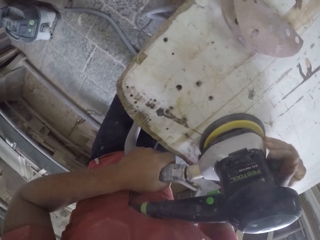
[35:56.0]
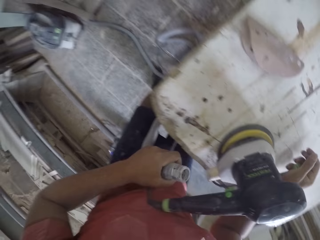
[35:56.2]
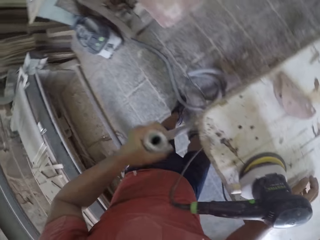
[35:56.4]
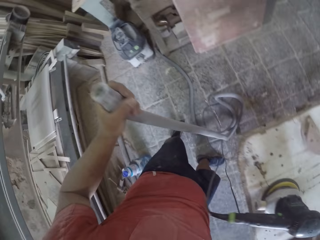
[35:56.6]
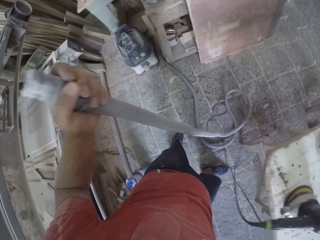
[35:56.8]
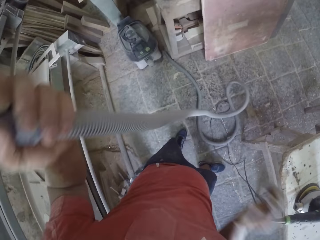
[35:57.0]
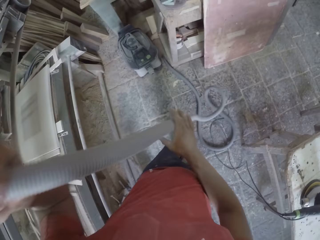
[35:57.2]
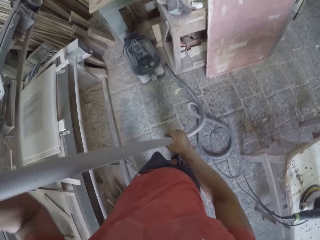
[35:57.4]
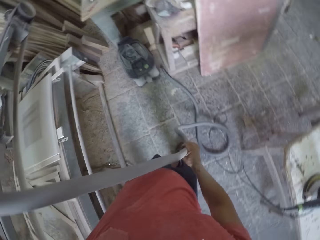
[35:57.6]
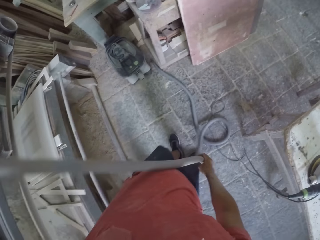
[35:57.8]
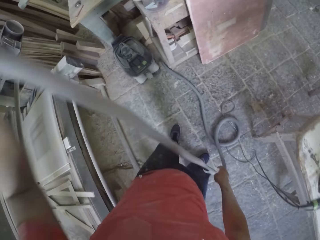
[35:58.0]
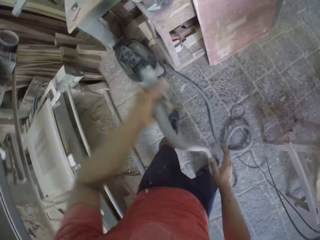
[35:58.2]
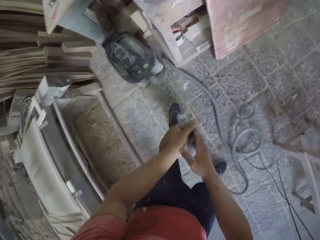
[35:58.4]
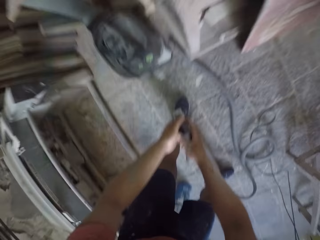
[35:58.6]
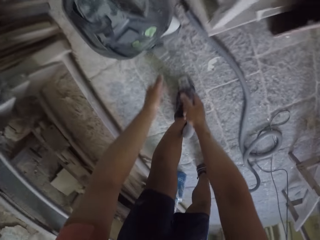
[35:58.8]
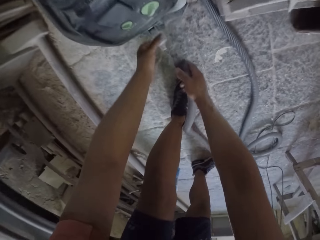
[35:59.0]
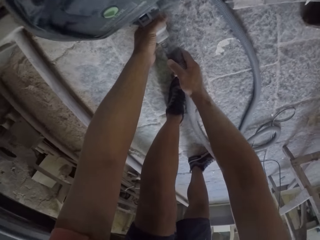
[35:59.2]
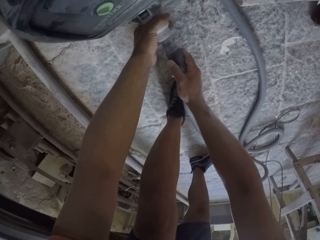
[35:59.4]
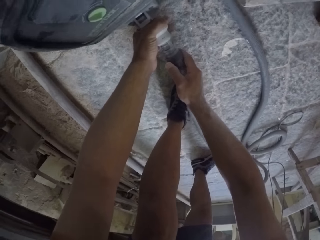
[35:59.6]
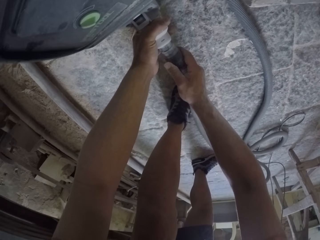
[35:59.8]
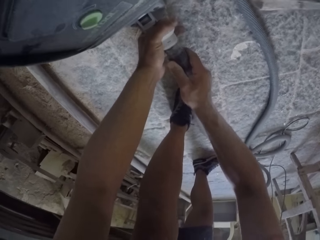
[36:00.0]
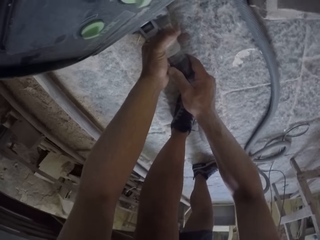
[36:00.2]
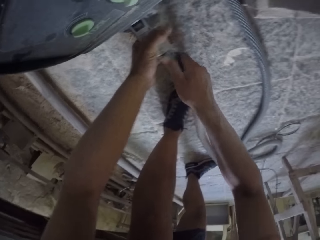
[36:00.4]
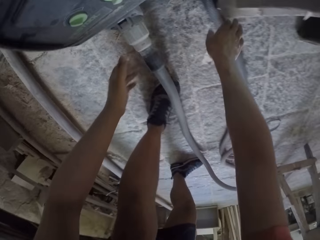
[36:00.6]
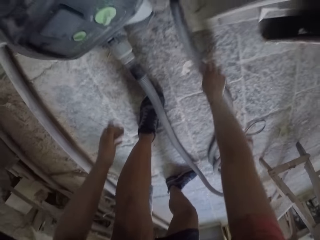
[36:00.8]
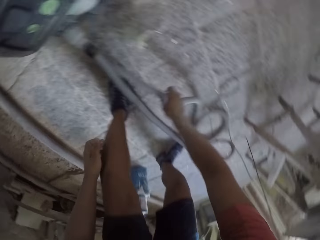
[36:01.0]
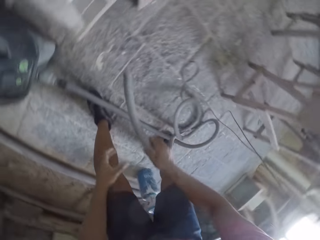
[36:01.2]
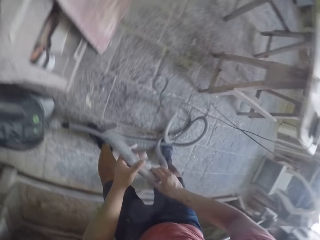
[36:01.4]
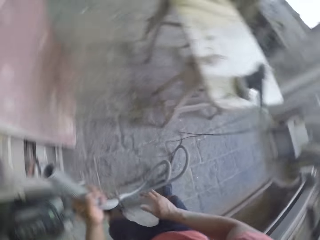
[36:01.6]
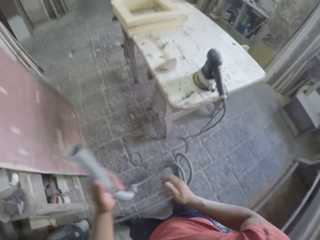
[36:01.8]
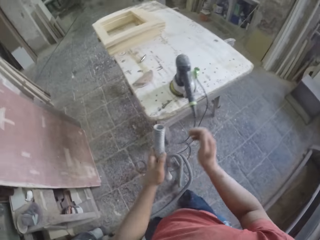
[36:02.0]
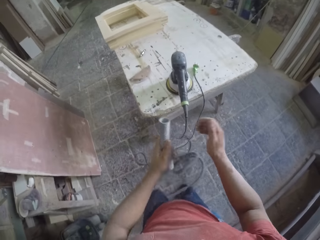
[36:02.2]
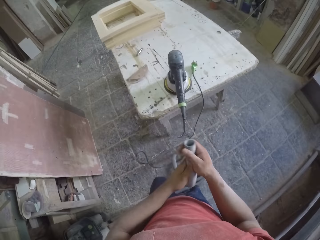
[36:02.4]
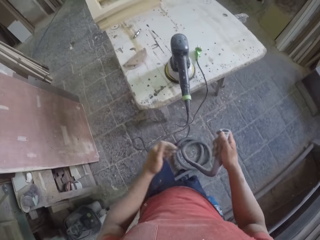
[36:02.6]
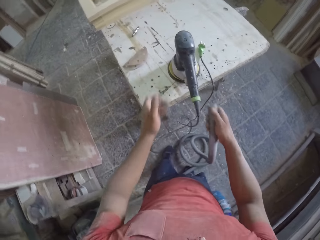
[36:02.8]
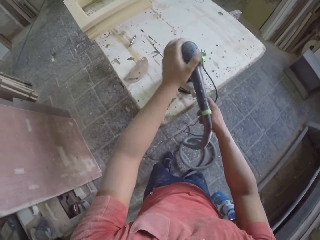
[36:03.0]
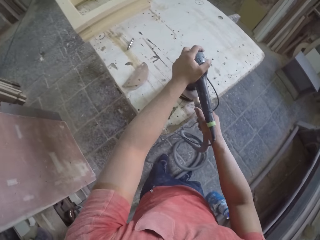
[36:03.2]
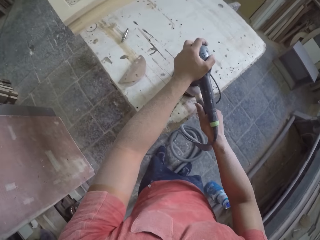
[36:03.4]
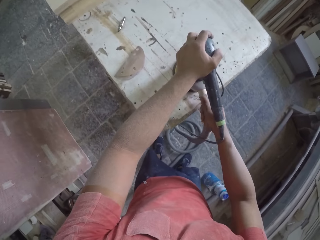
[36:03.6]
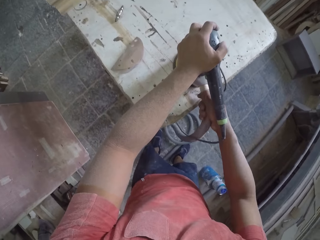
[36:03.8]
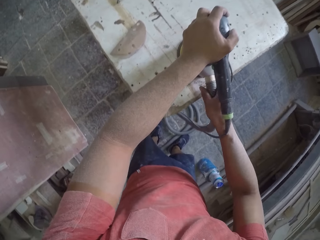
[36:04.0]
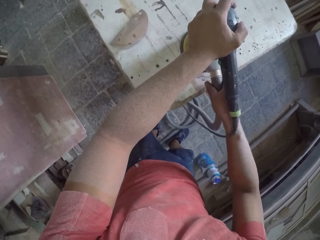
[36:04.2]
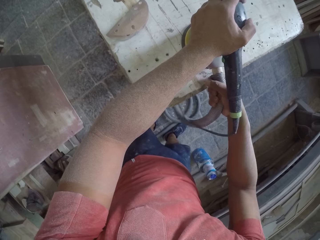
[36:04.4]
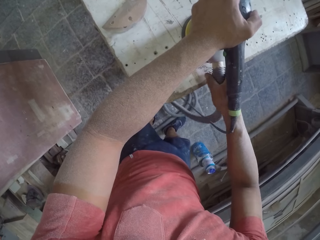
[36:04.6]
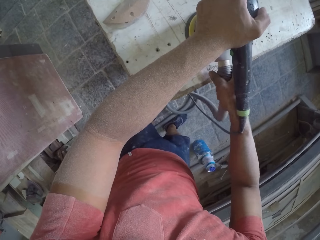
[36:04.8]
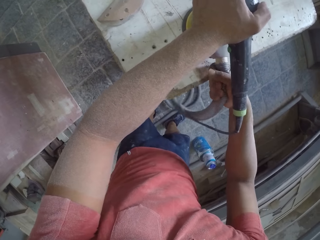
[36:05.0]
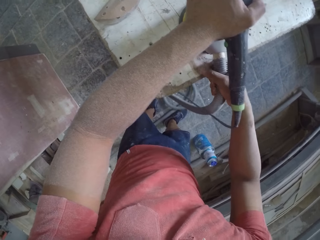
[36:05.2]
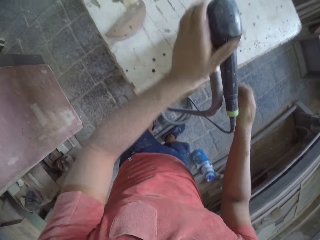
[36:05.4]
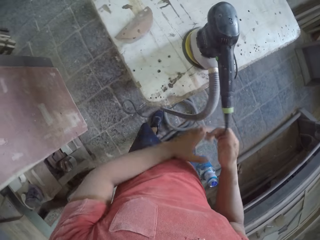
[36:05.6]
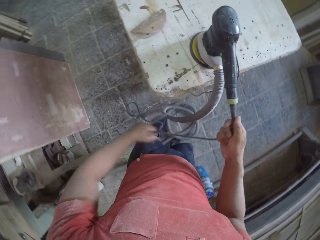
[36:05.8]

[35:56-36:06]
The camera wearer fixes with the hose pipe.

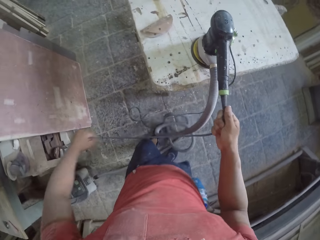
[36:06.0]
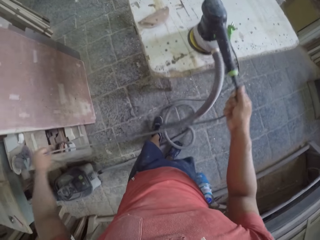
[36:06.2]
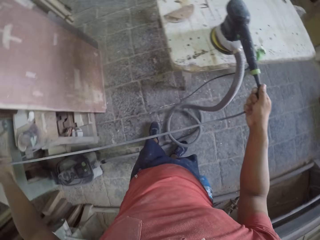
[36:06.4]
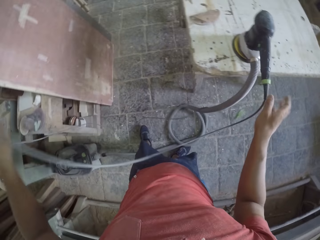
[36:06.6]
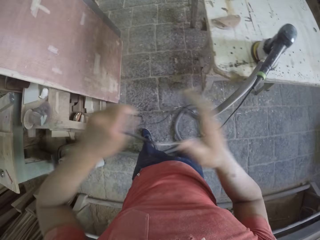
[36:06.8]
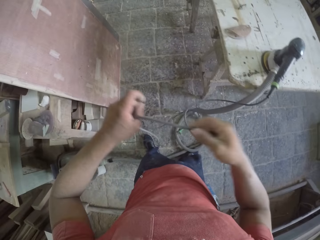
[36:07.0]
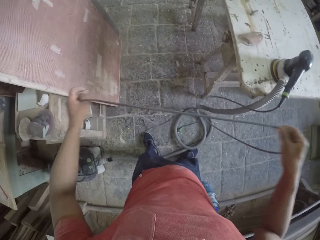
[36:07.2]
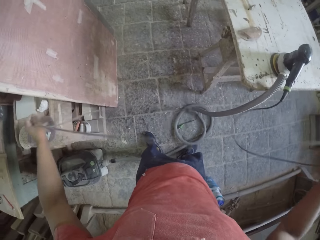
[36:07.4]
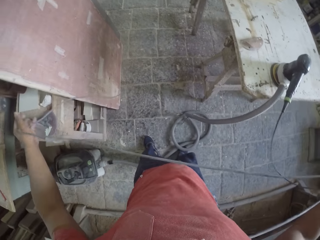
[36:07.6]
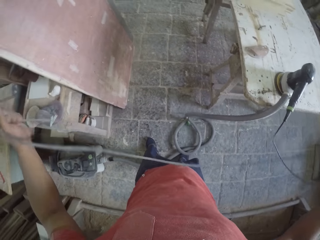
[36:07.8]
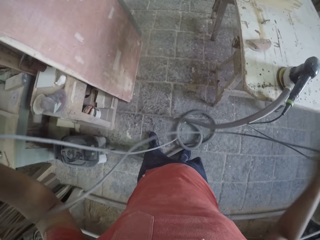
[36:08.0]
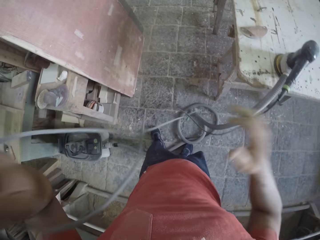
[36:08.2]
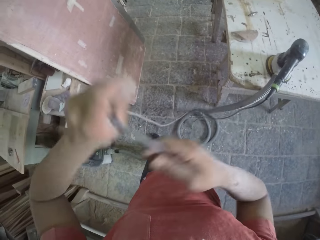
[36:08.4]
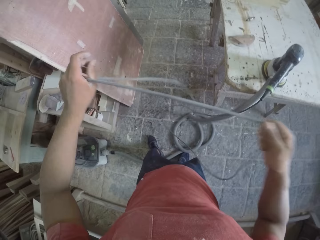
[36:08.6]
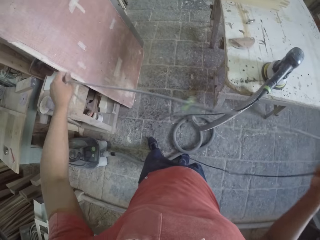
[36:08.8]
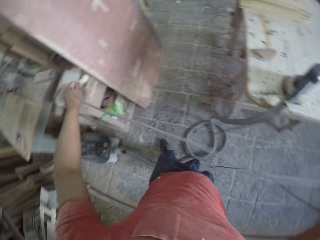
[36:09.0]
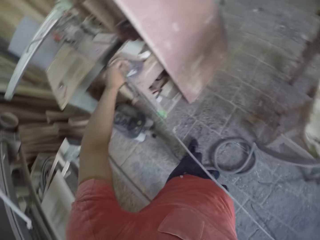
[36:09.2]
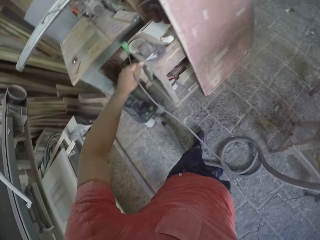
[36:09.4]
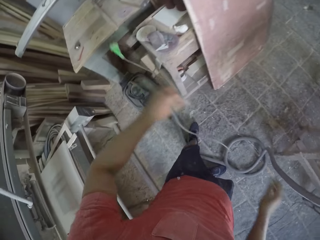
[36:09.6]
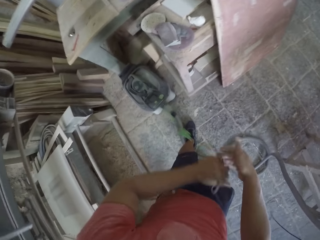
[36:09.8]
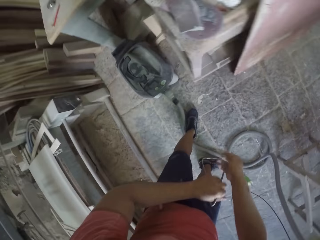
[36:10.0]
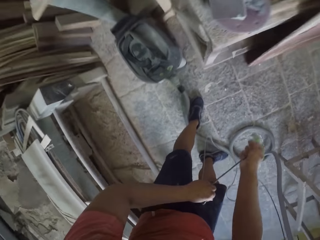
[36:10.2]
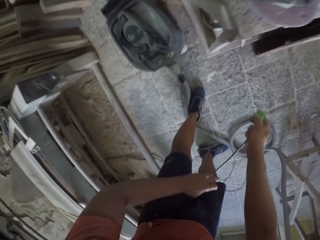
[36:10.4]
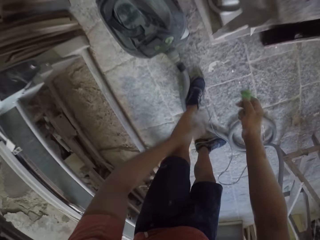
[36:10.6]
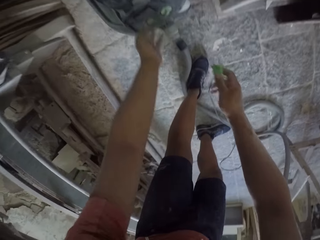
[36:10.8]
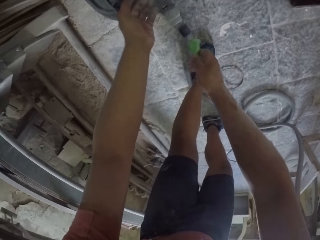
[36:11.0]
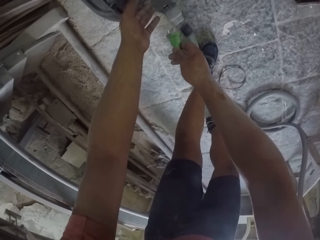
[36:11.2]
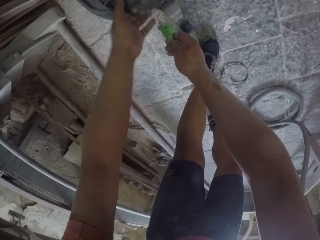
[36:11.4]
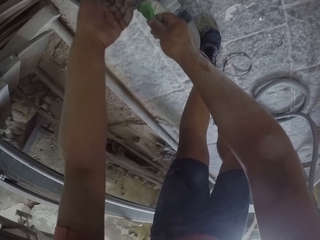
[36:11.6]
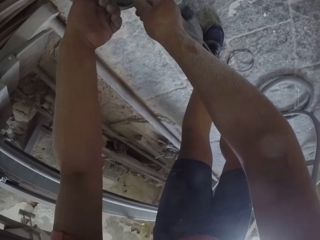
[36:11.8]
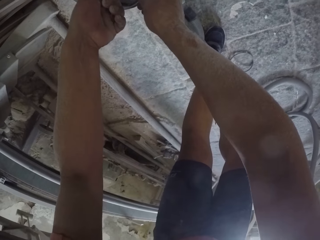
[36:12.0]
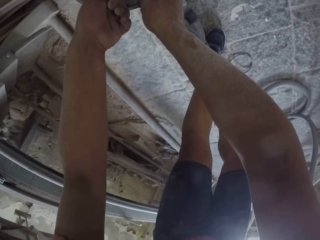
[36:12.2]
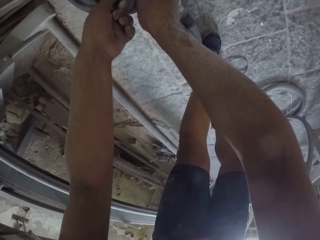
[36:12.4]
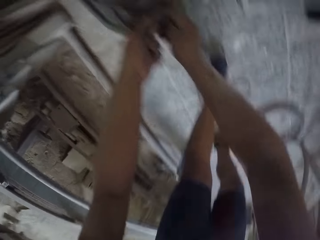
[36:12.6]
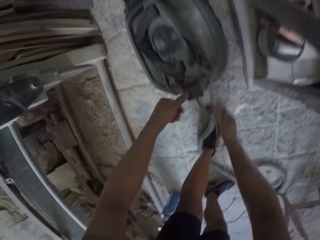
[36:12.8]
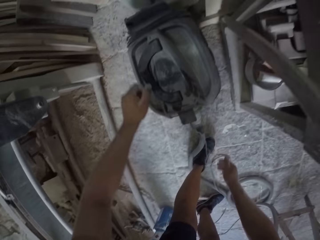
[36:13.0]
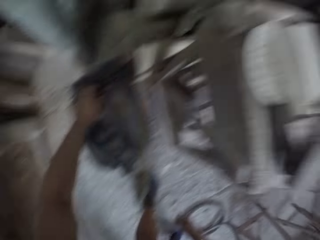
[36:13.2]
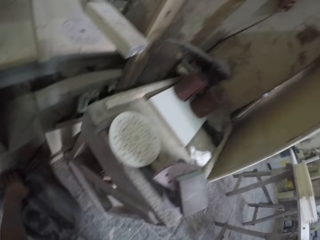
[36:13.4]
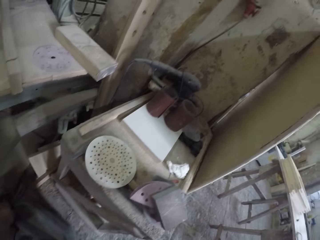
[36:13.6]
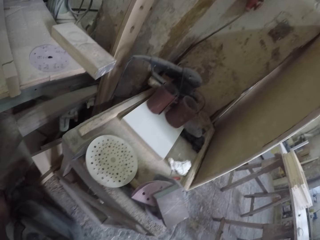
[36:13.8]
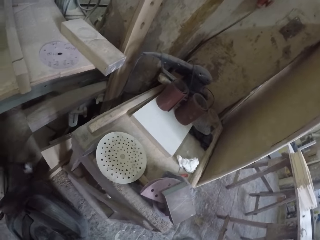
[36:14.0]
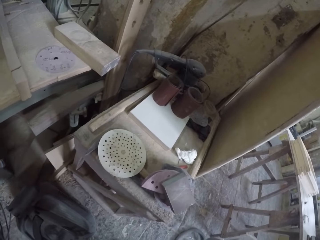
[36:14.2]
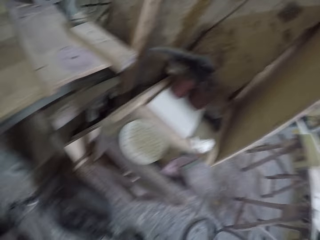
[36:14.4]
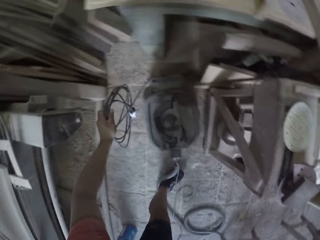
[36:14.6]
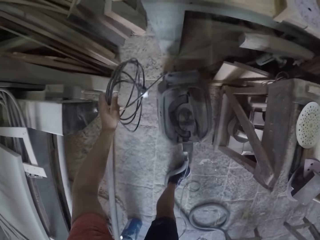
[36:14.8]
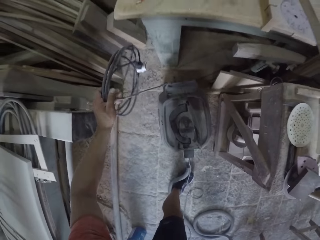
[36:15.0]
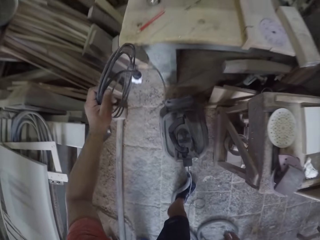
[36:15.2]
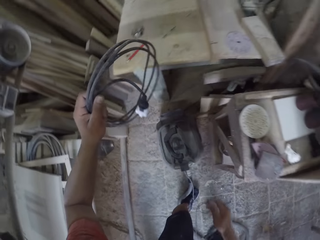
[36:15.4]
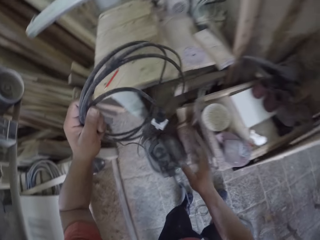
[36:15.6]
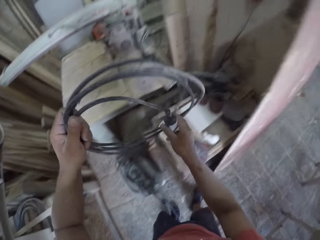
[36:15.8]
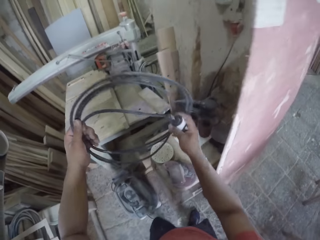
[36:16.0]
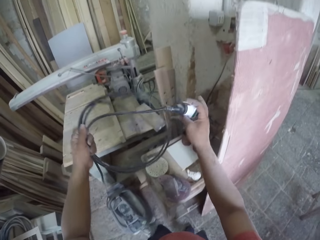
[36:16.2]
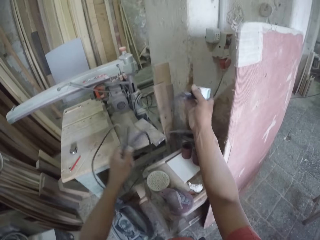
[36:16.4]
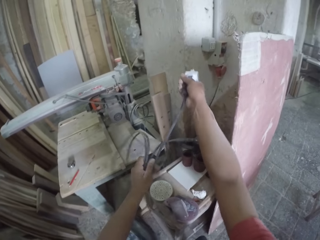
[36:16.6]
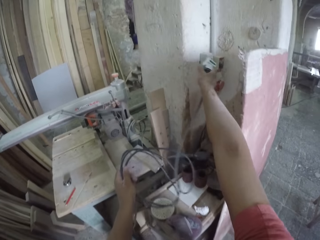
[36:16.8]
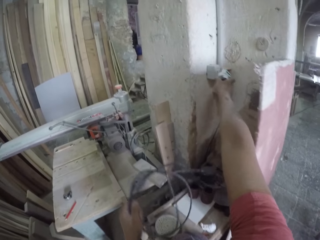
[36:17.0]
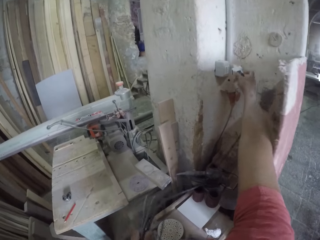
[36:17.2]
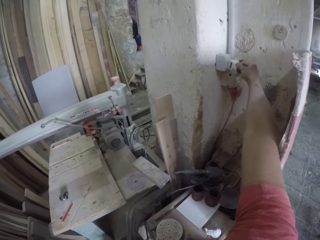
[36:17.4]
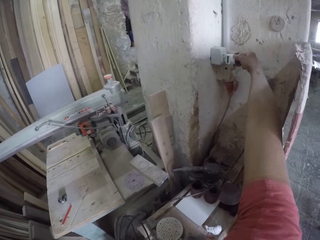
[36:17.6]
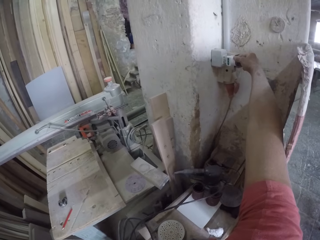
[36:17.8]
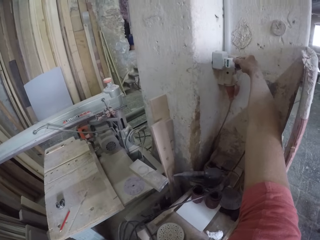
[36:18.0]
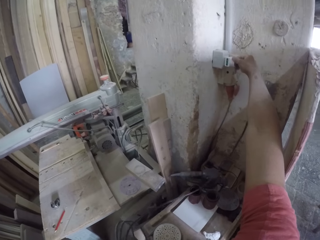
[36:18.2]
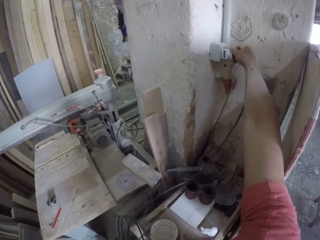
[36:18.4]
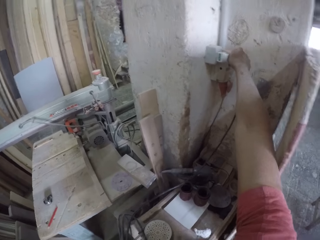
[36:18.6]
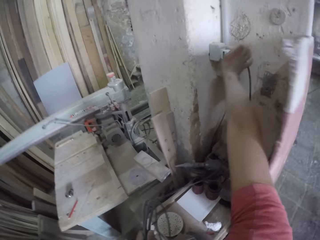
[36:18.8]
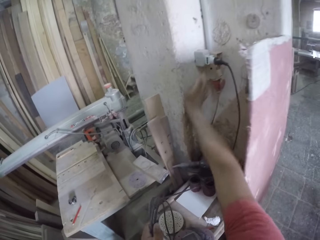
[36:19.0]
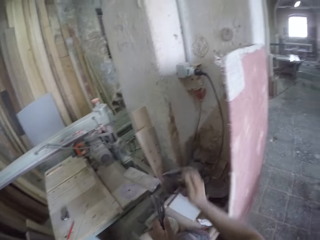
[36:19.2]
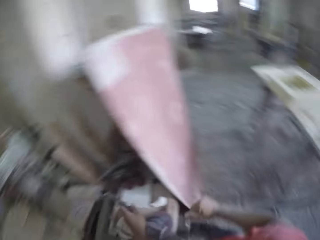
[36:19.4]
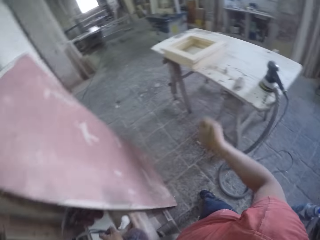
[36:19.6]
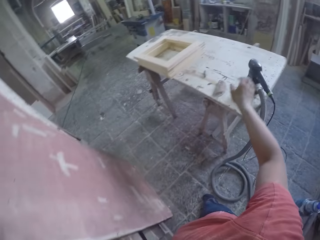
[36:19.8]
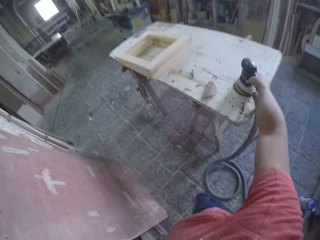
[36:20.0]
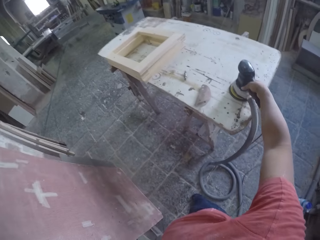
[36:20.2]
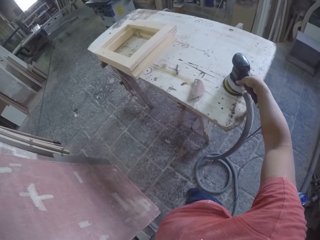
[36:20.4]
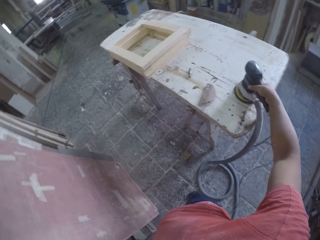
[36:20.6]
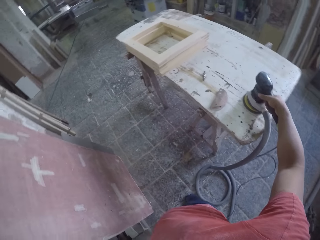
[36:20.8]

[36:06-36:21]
The camera wearer is filling the wood. They put a wire in a socket. They are switching the machine.
